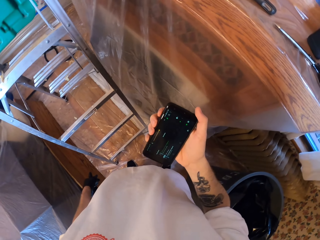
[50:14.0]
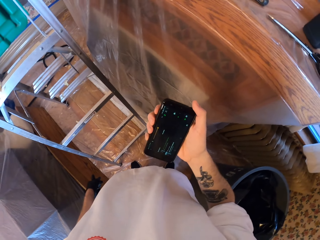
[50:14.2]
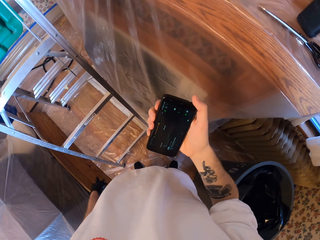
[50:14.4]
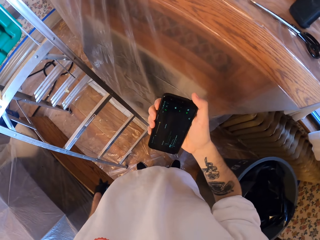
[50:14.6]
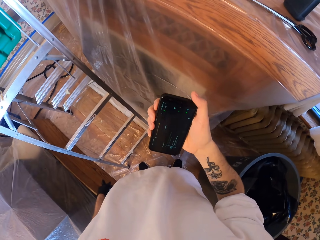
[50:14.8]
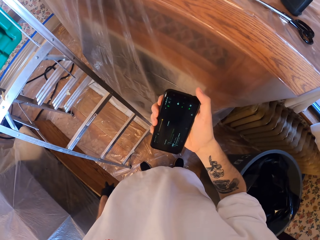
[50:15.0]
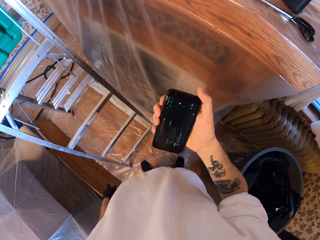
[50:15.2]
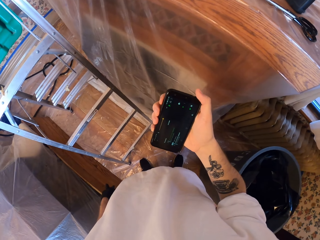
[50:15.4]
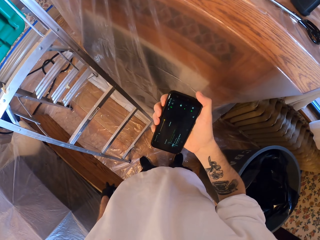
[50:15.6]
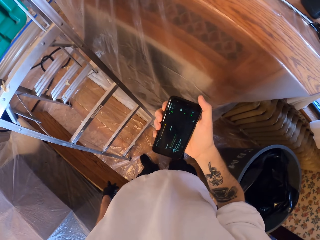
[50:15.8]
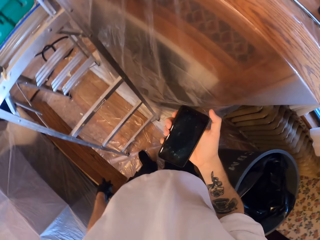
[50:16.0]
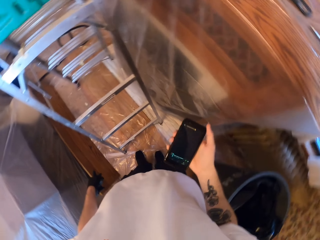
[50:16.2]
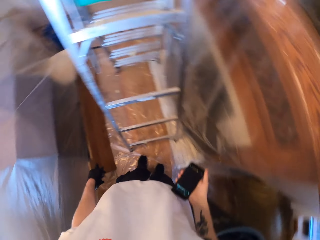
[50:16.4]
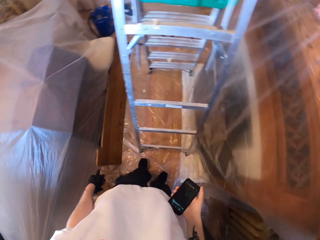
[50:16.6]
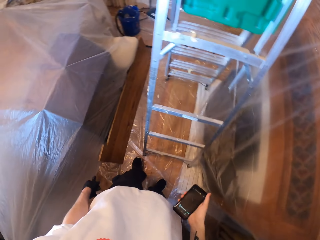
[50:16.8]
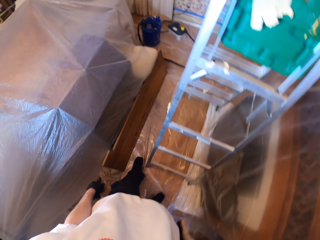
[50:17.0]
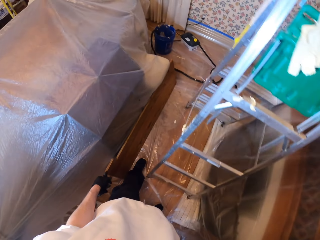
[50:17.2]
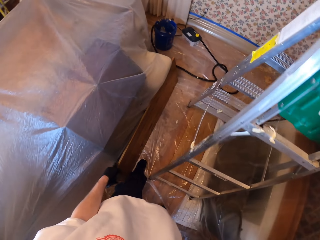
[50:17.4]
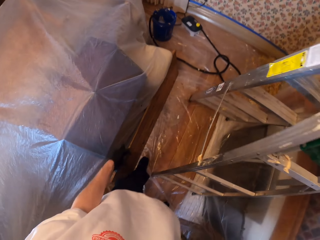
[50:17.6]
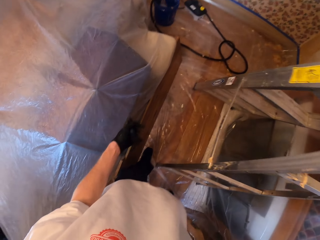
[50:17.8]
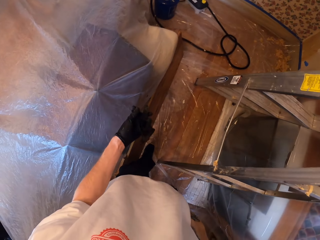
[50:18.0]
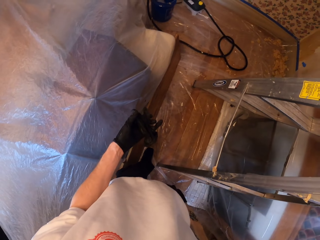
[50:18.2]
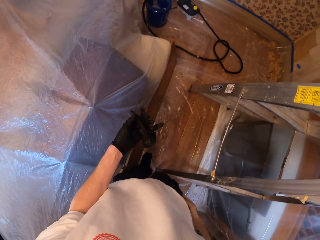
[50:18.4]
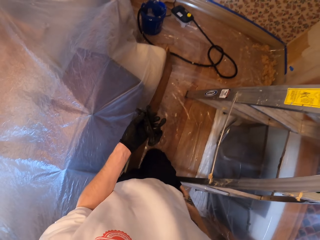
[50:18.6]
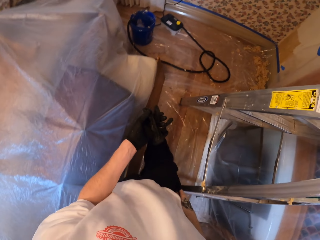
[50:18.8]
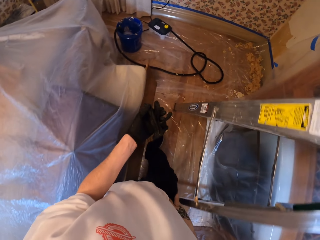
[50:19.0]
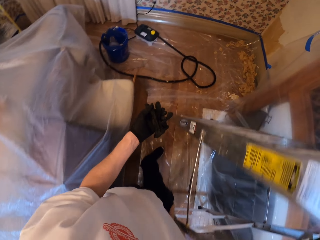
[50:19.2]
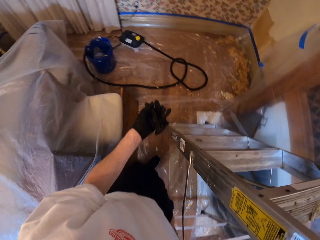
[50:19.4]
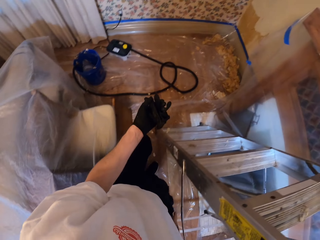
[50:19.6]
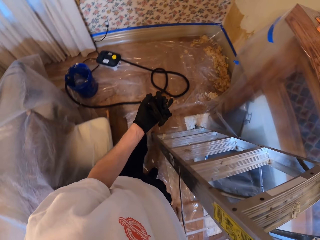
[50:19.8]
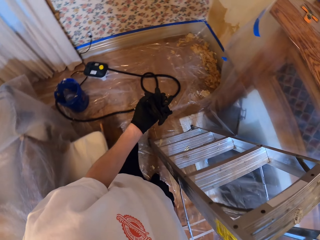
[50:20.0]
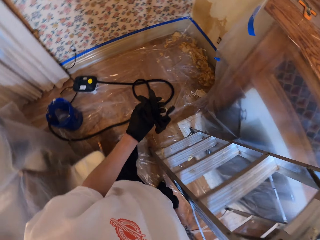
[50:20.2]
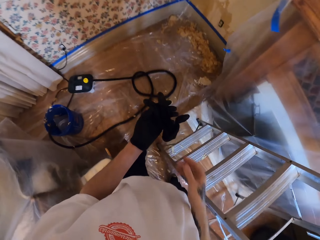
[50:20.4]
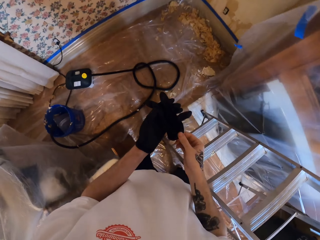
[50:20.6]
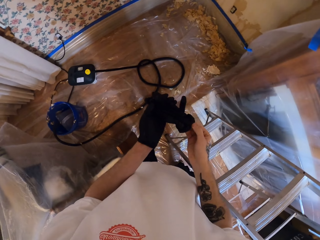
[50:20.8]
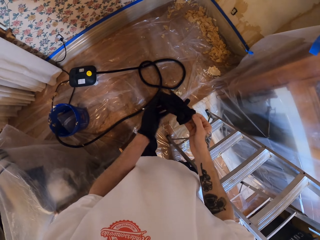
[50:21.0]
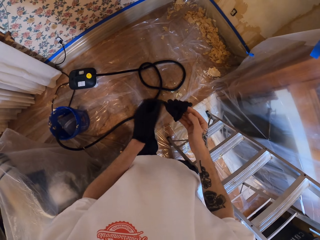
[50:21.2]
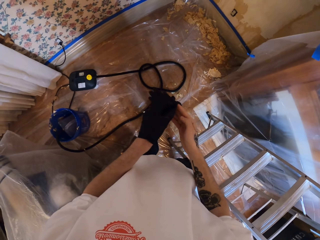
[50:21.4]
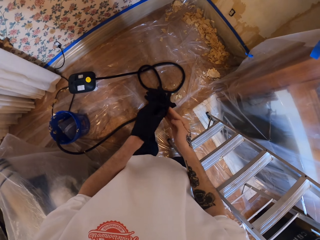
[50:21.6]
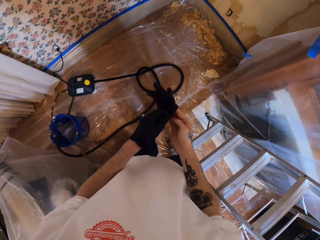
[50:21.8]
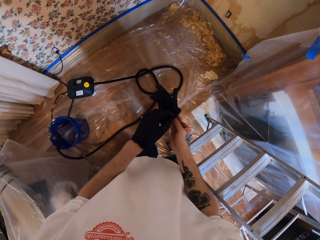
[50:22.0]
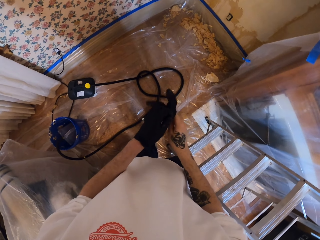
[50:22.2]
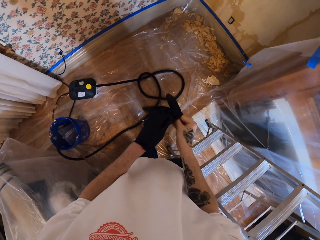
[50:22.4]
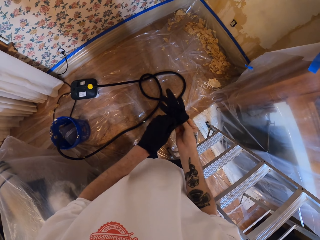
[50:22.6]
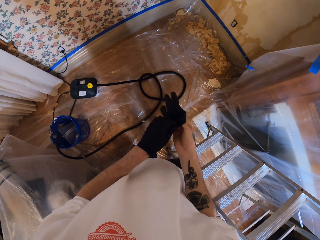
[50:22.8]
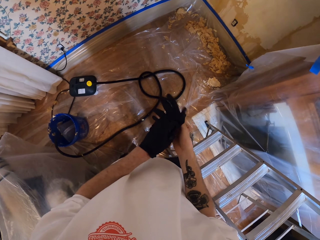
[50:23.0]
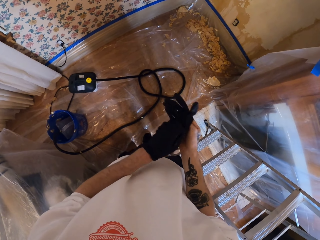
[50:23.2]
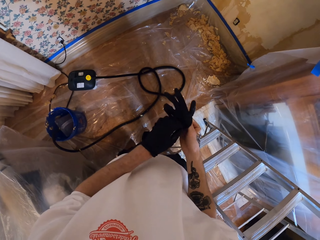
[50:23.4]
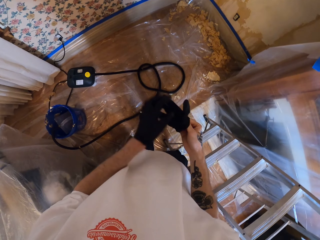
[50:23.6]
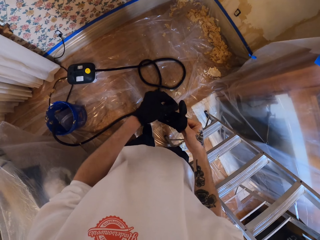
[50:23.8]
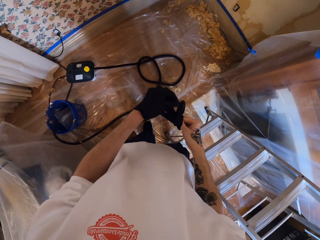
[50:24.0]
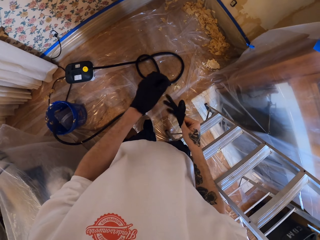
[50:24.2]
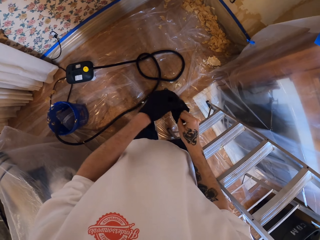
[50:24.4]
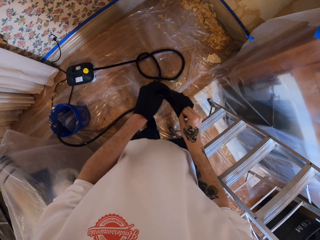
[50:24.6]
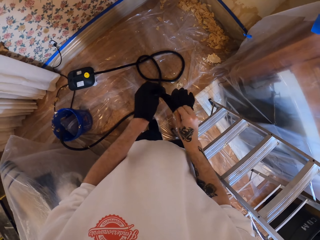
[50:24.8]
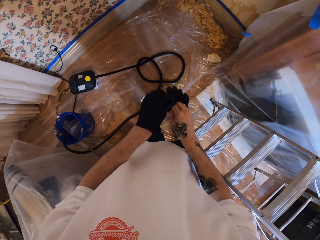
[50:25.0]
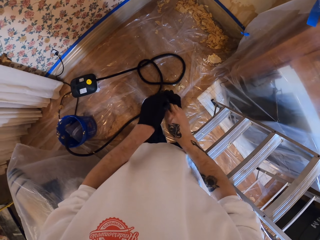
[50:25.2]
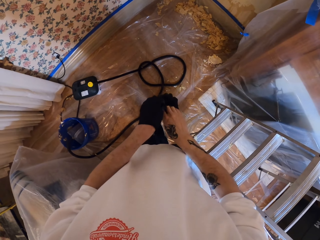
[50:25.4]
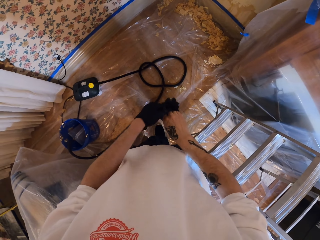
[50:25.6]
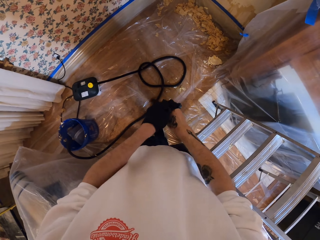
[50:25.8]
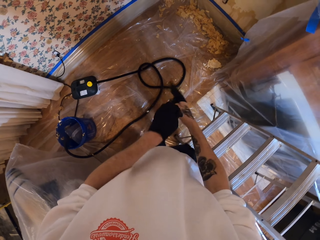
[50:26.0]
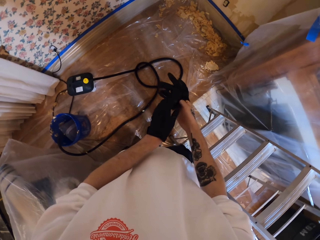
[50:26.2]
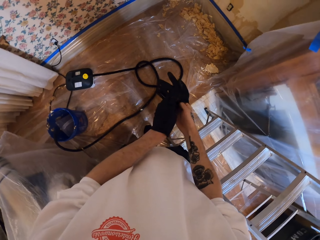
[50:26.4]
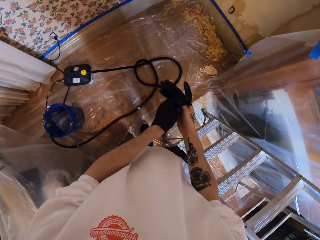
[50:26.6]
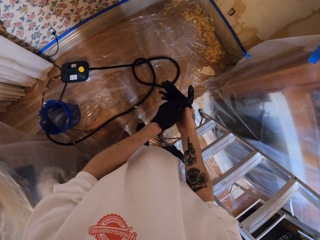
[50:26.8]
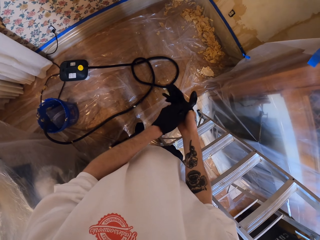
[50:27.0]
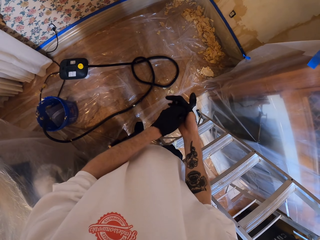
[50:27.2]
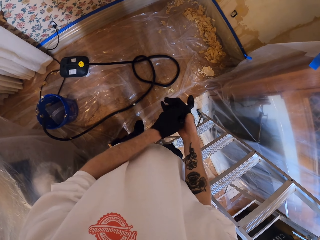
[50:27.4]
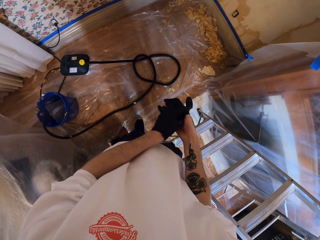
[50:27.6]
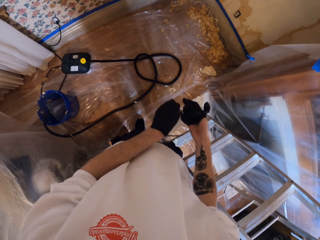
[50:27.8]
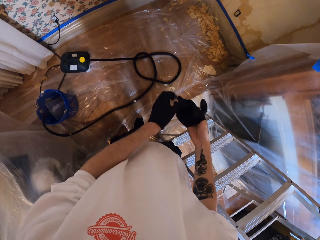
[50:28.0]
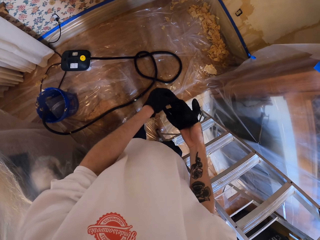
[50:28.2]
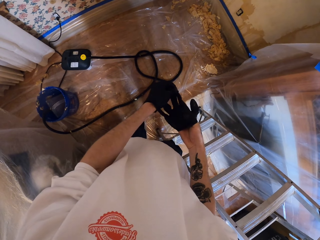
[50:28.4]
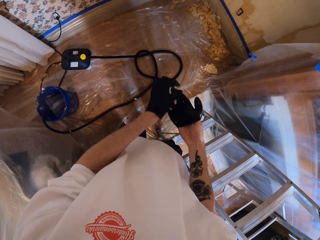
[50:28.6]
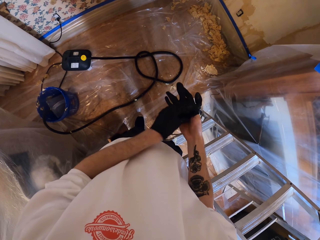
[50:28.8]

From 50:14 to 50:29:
The camera wearer looks at the phone. She puts the phone in her pocket. She walks across the room. She puts on the glove.

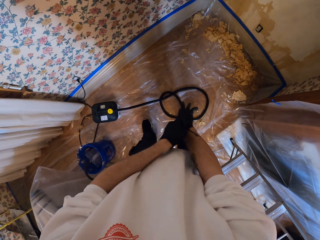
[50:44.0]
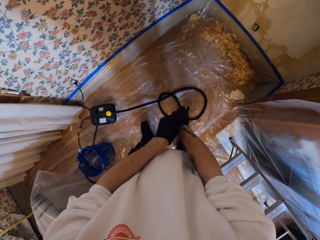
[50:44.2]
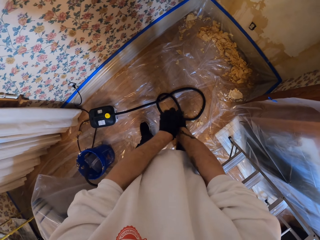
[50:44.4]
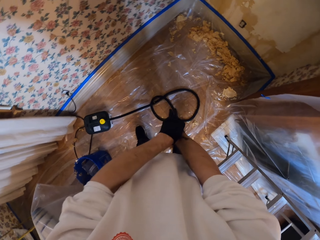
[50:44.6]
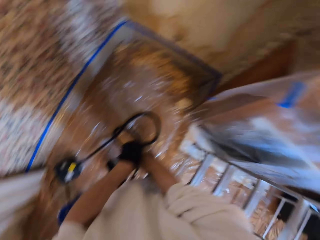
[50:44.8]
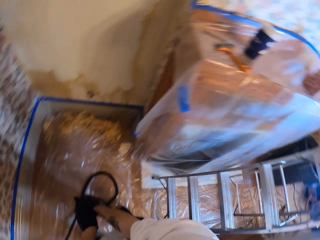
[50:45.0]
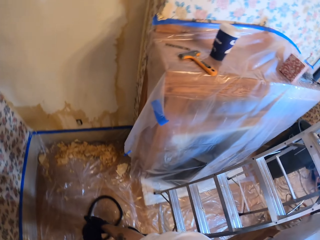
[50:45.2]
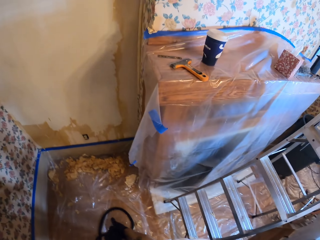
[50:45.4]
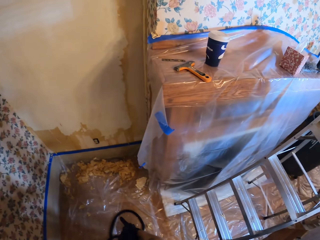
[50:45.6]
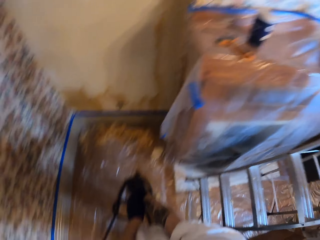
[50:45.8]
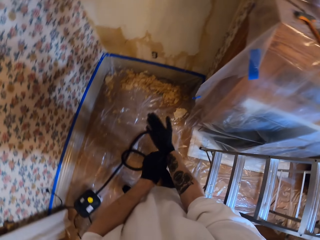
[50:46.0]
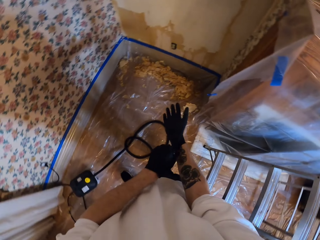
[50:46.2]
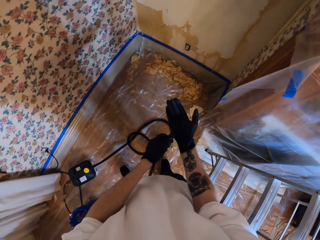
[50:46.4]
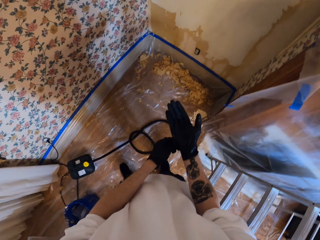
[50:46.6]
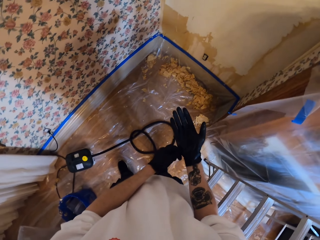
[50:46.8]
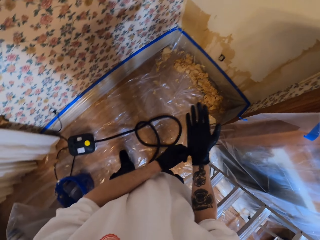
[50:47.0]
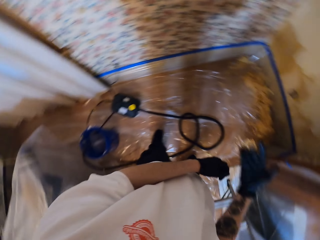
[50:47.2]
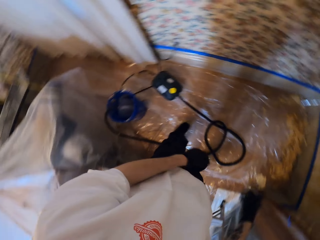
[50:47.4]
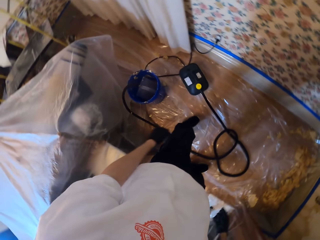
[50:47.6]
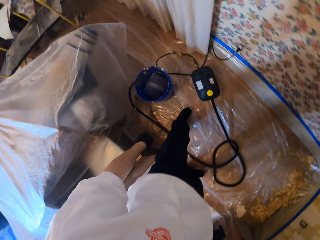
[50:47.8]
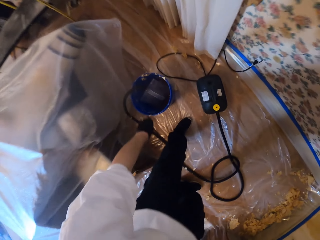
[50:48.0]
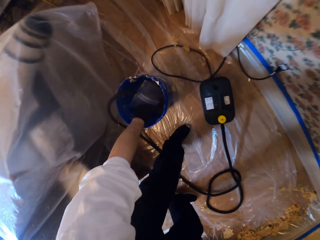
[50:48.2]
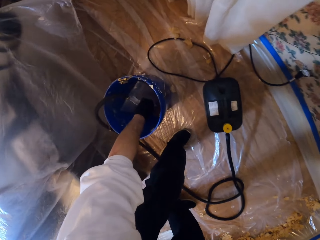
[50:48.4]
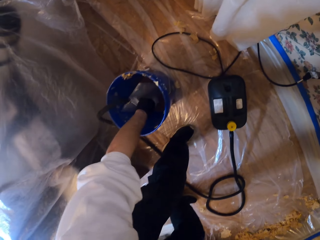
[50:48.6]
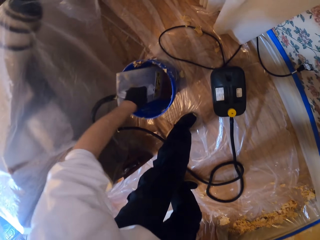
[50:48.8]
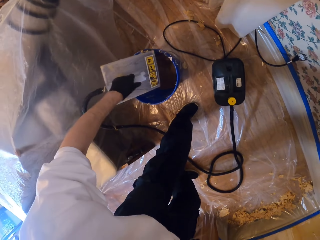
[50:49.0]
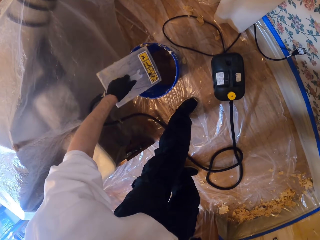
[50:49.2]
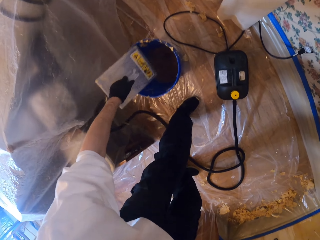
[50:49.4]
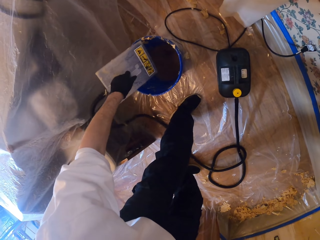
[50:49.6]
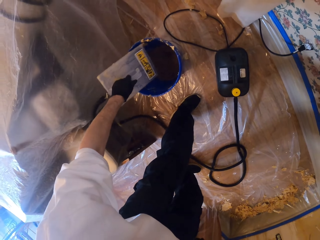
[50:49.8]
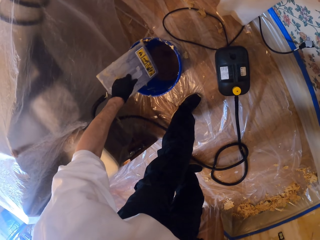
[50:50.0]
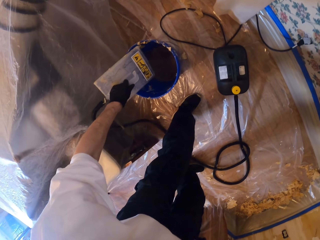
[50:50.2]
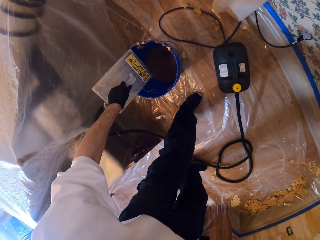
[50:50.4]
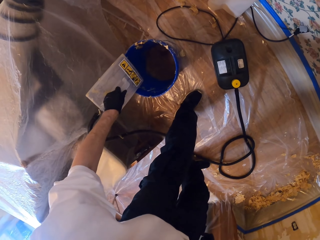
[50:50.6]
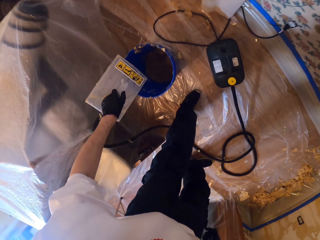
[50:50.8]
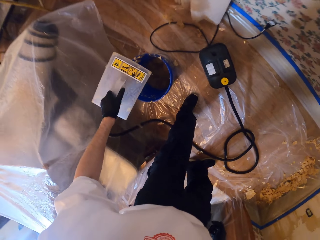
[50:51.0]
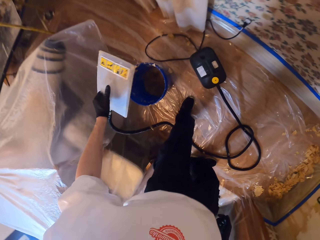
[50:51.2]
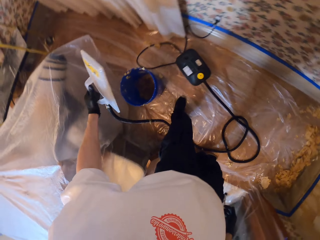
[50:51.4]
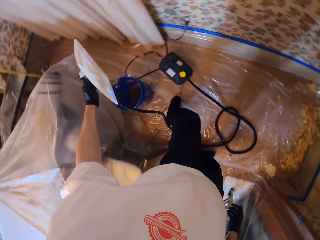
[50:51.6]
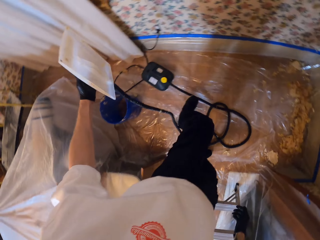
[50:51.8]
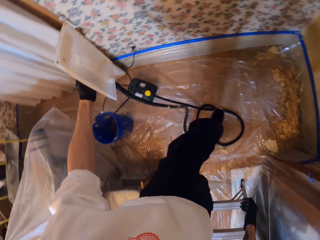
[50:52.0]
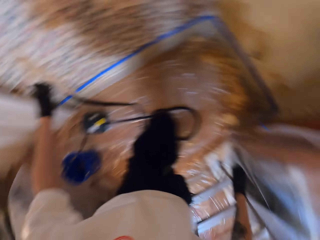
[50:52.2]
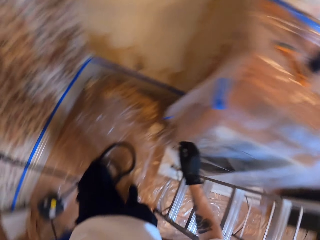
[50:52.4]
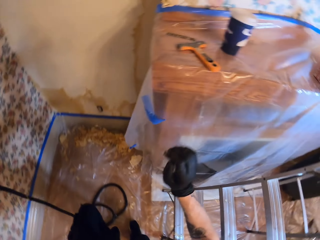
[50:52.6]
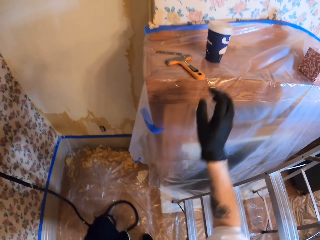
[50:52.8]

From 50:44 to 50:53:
The camera wearer looks around. They remove the wallpaper steamer from the bucket. They hit the wallpaper steamer on the bucket. They walk.
